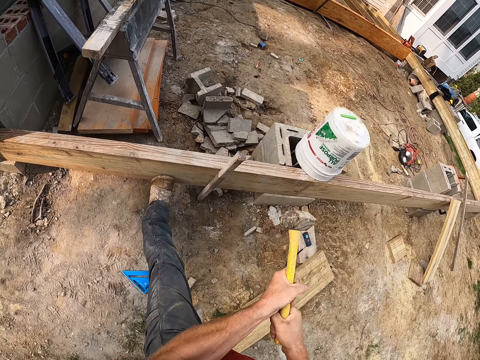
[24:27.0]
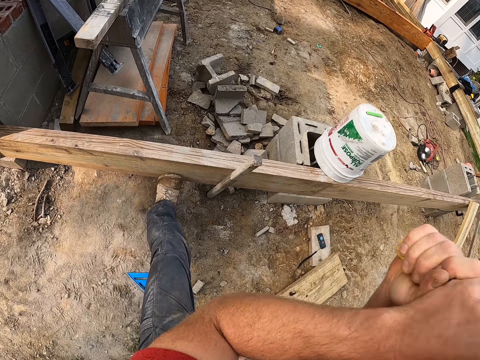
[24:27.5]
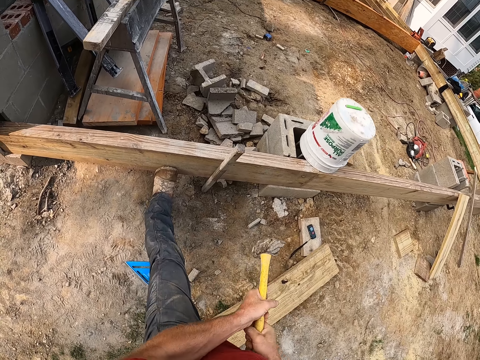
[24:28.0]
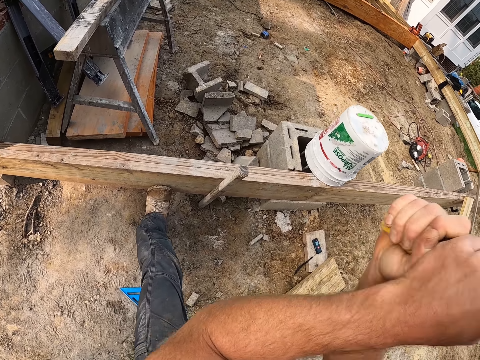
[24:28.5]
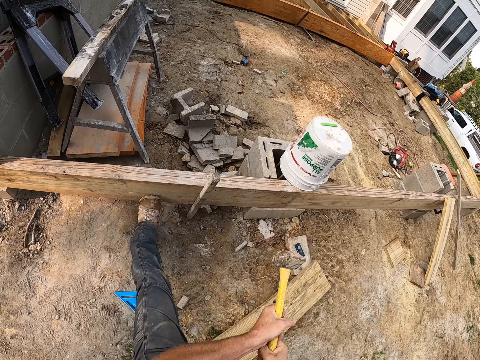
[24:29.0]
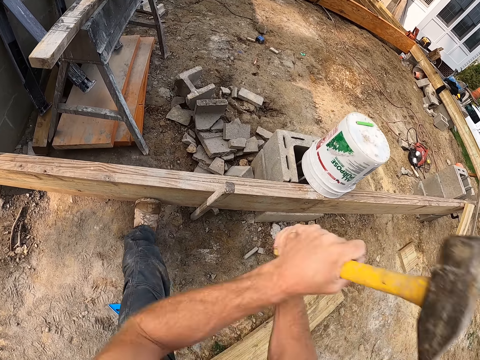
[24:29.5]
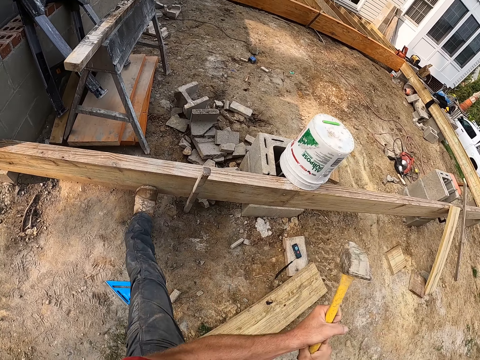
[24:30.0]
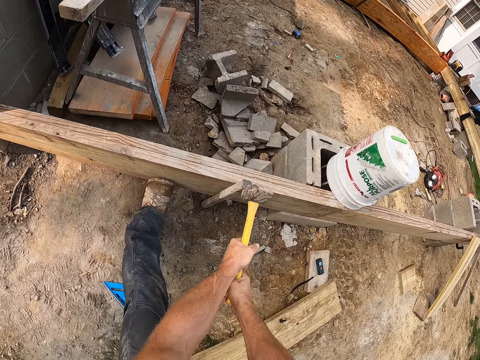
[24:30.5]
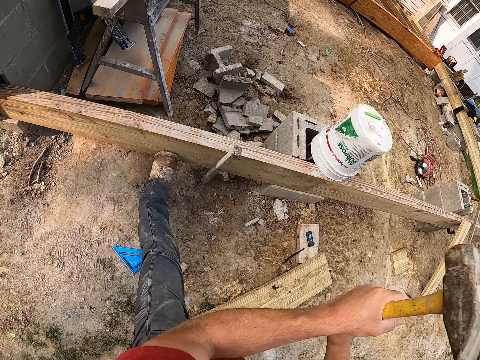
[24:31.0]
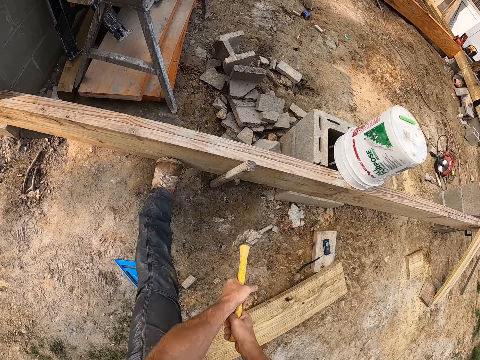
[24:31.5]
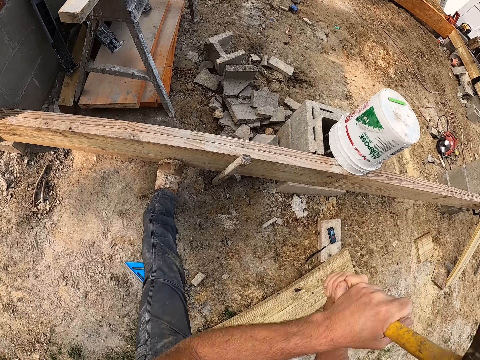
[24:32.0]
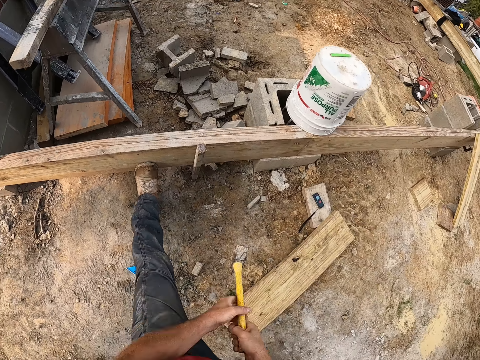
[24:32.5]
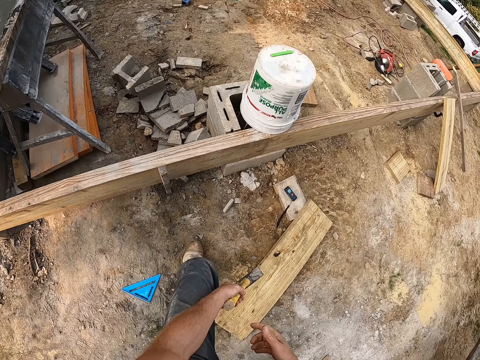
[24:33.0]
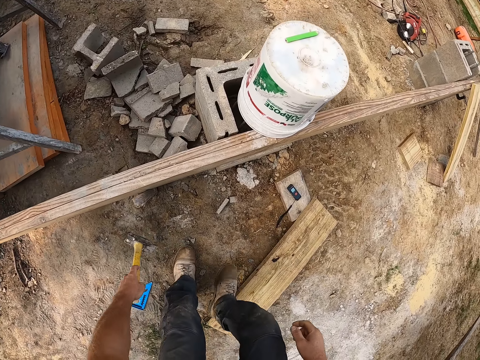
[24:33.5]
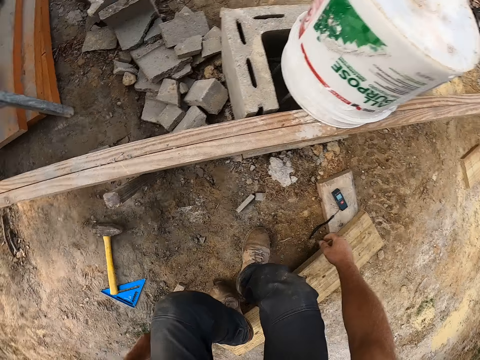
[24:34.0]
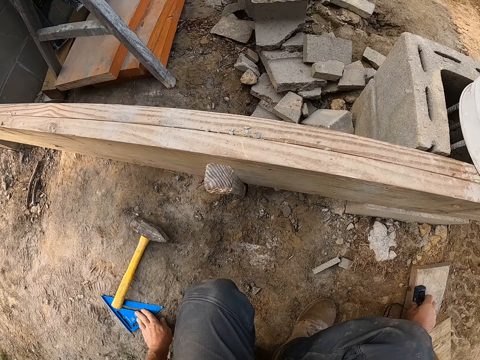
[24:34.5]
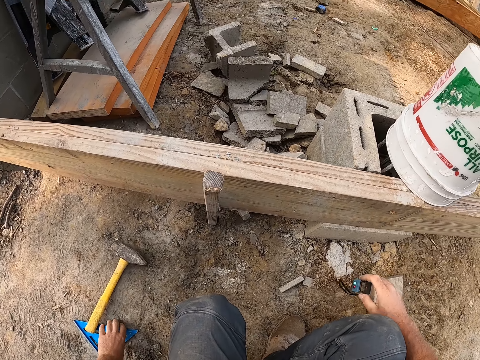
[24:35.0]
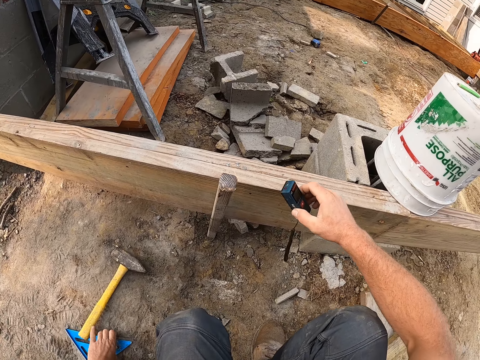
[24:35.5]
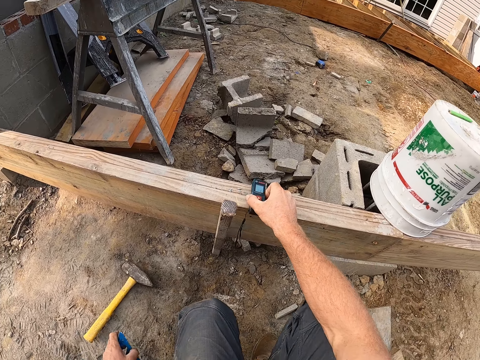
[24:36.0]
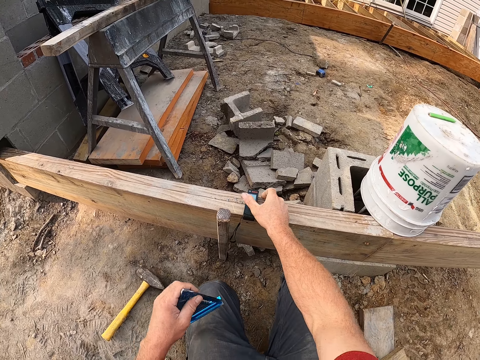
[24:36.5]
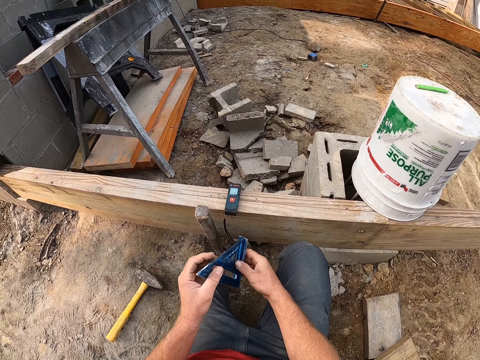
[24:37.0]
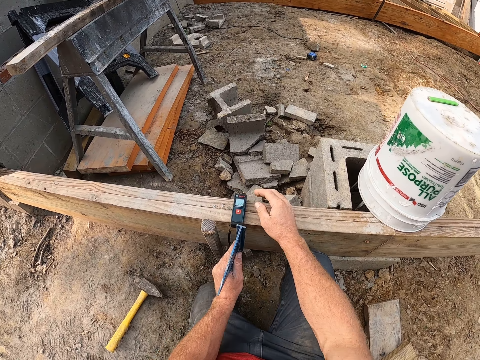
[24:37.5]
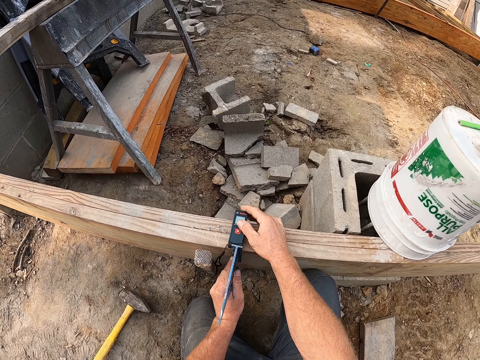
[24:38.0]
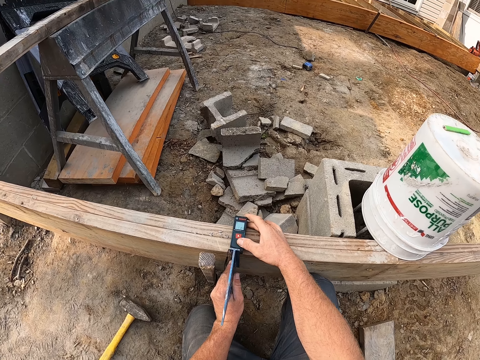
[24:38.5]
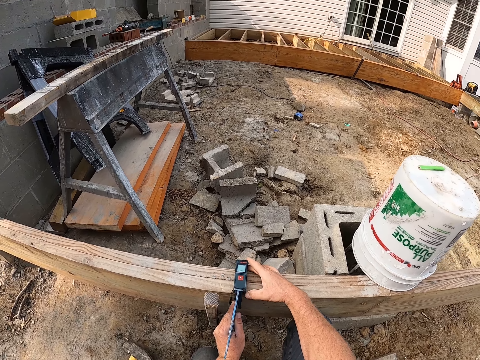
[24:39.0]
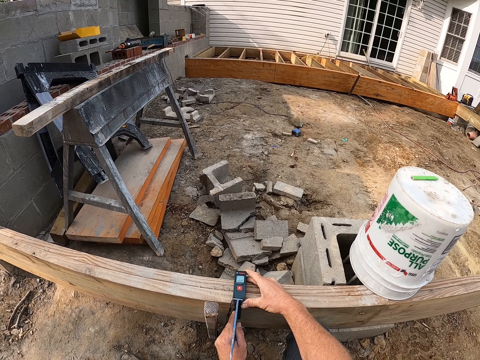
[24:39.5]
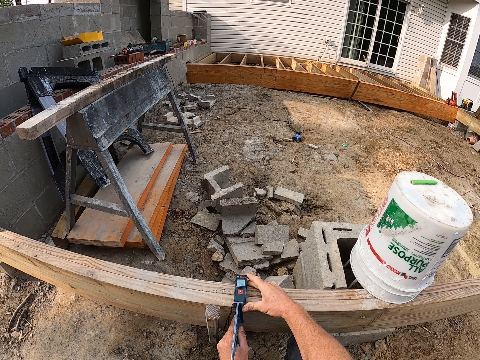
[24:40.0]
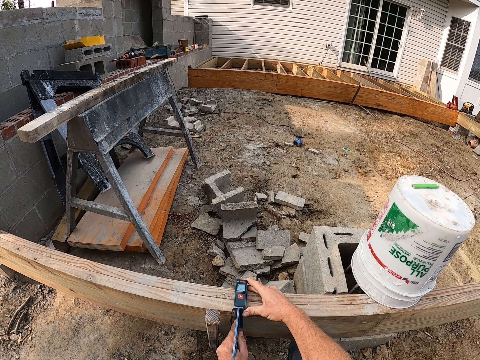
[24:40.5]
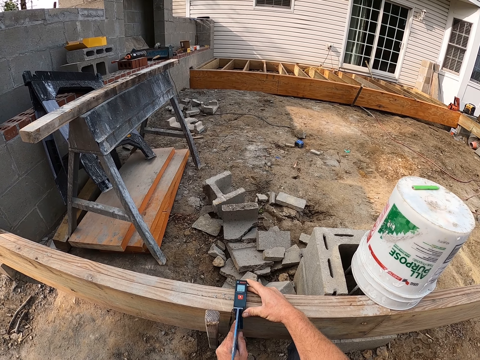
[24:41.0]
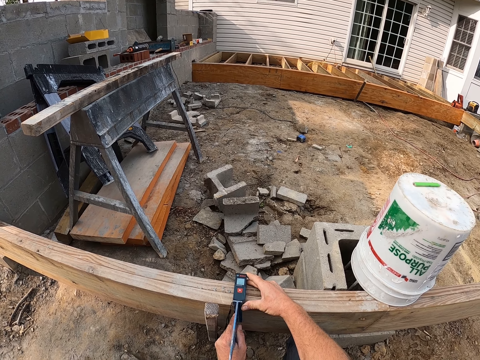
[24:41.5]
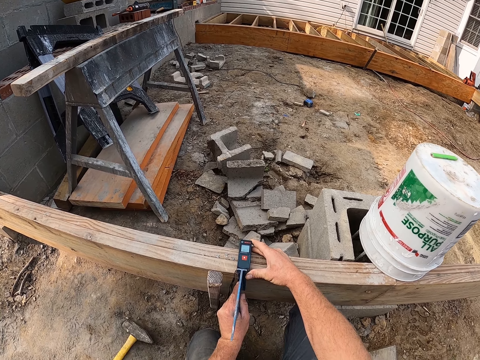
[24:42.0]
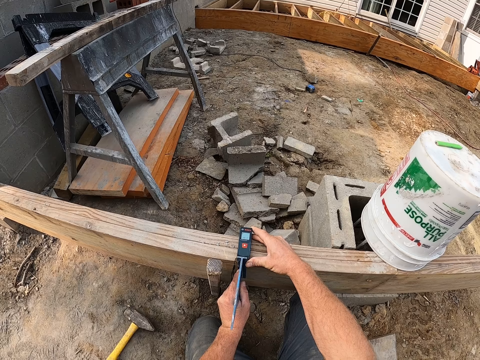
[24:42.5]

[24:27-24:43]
The camera wearer steps off the lumber. He stops hammering. He drops the hammer on the ground. He picks up the laser measure with his right hand. He picks up the speed square with his left hand. He places the laser measure on the plank. He adjusts the speed square. He places the speed square at the side of the plank. He takes the measurement of the plank.

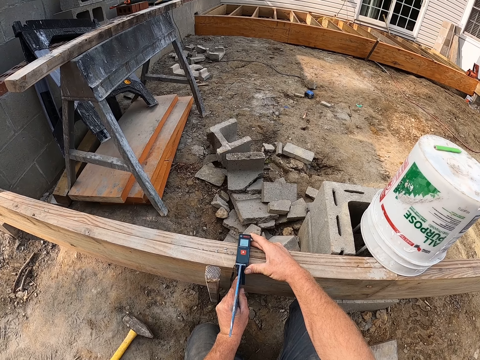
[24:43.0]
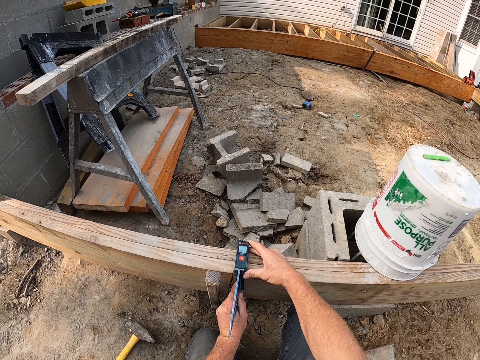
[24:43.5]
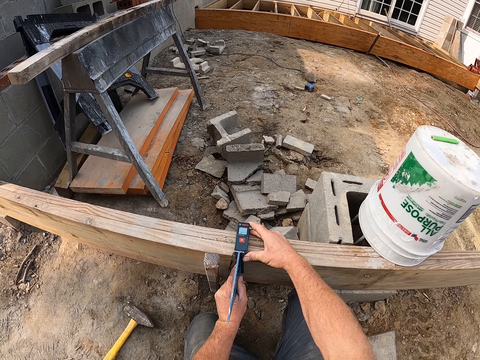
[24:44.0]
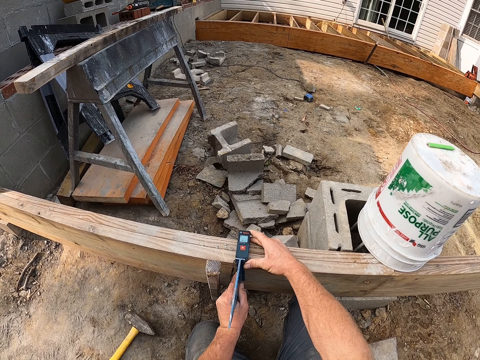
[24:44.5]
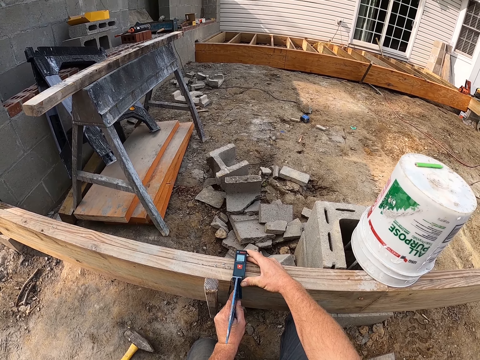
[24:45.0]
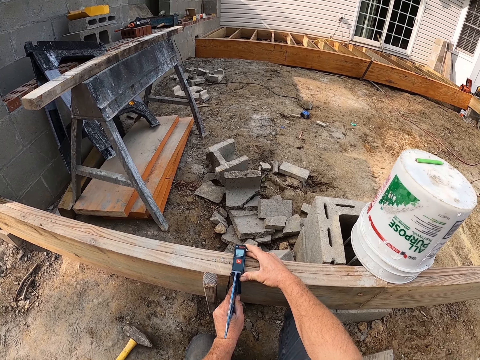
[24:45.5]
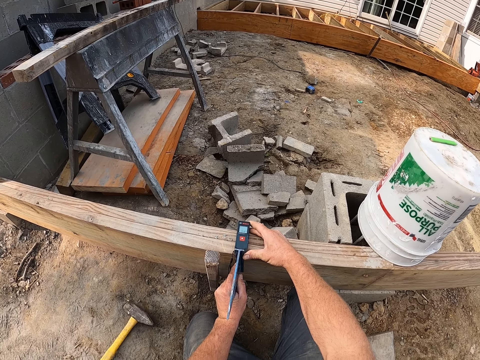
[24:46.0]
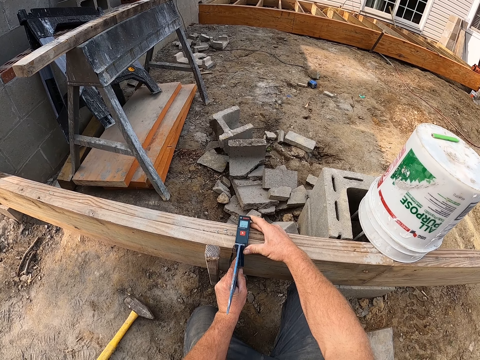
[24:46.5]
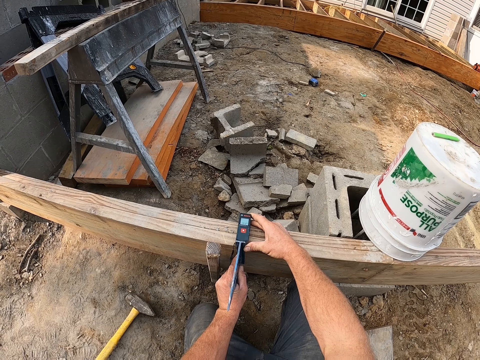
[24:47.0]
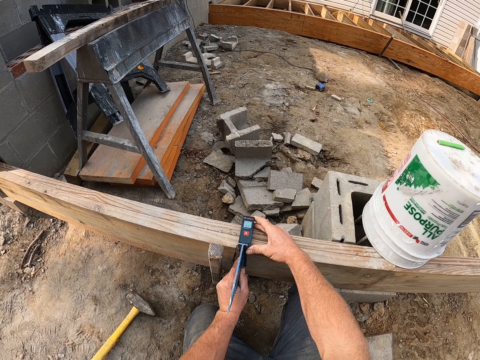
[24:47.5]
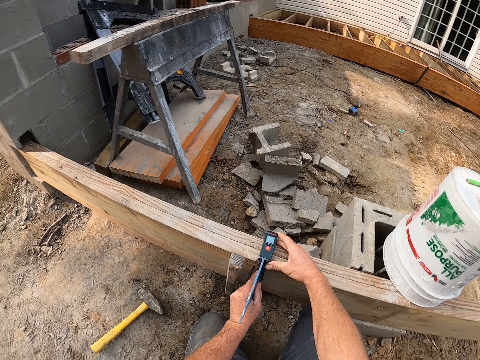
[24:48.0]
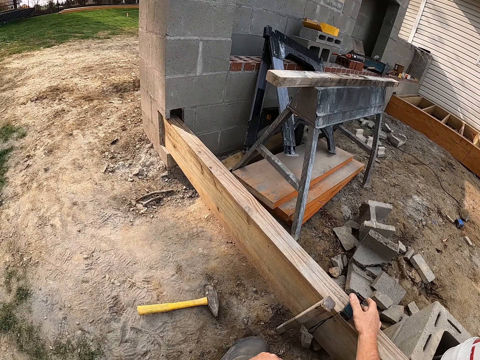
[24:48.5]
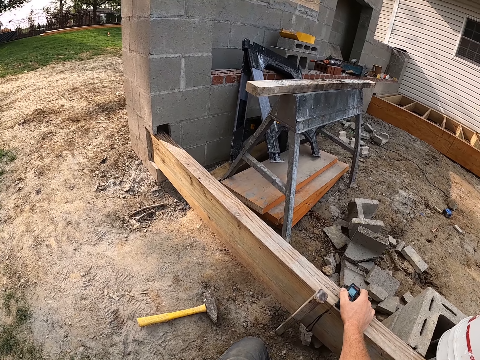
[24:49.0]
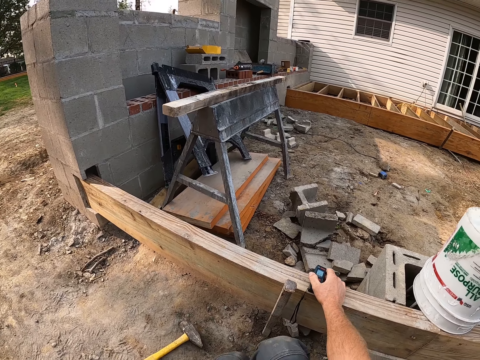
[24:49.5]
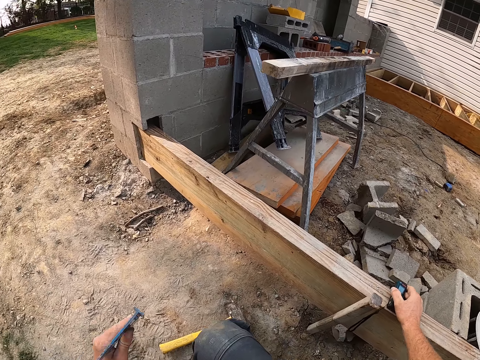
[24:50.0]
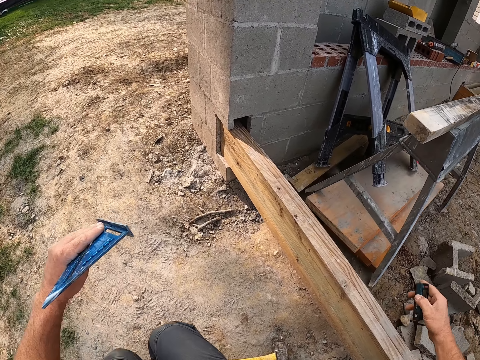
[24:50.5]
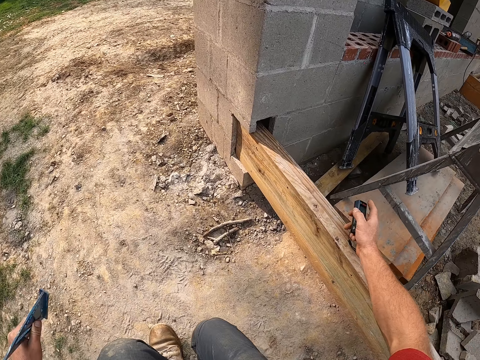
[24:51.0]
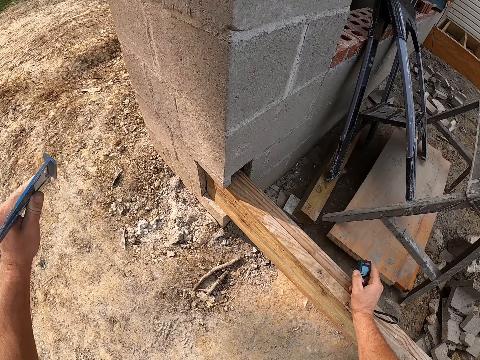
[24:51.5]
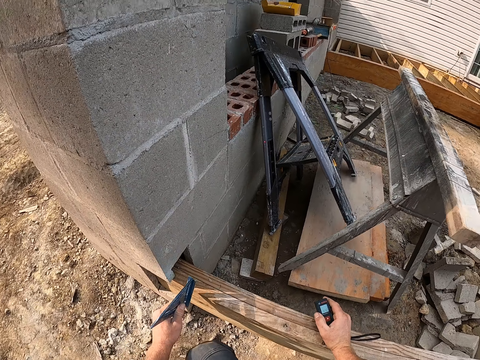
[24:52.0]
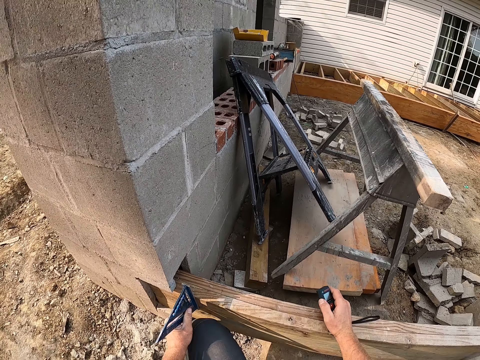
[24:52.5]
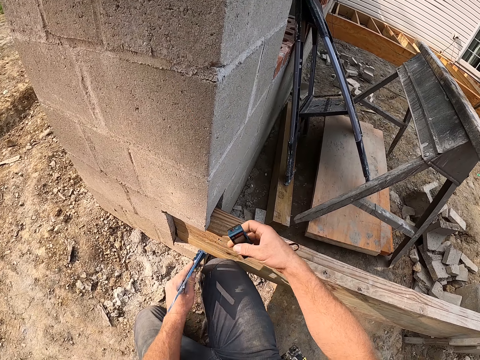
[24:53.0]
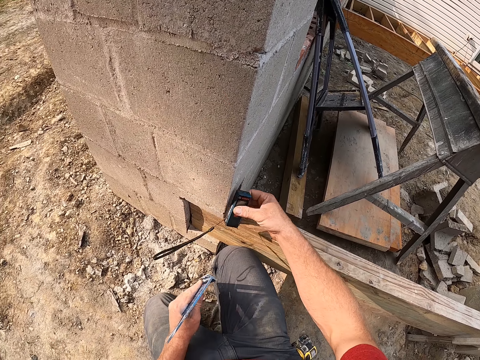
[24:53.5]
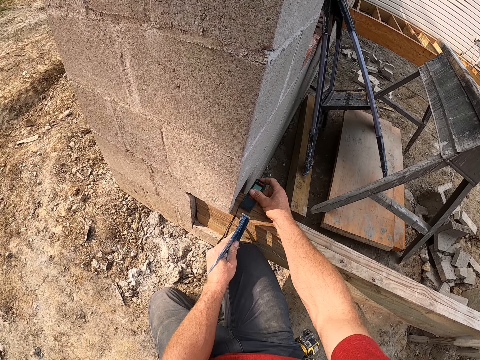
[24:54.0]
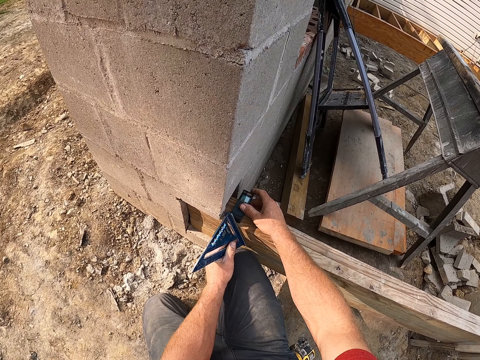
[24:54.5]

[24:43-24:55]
The camera wearer moves to the part of the plank closest to the wall. They place a speed square on the lumber. They adjust both the speed square and the laser distance meter or laser measure. They place the laser measure on the plank. They place the speed square at the side of the plank. They take the measurement of the plank.
